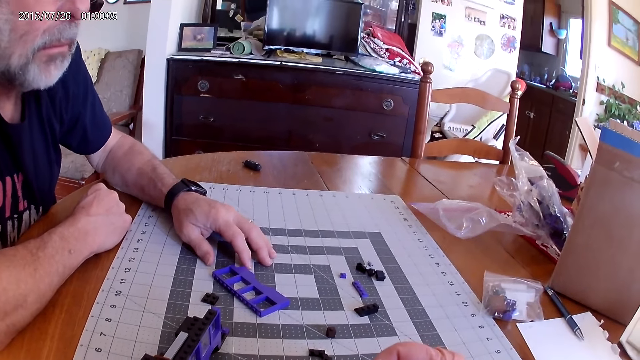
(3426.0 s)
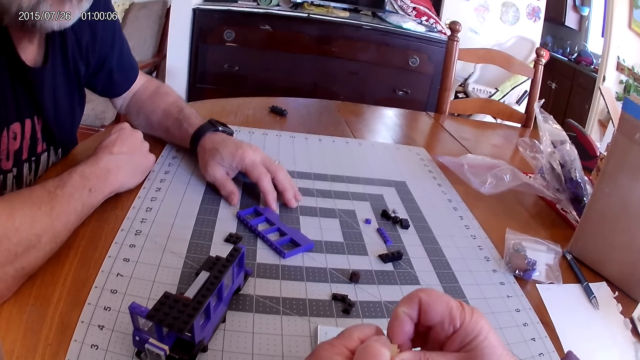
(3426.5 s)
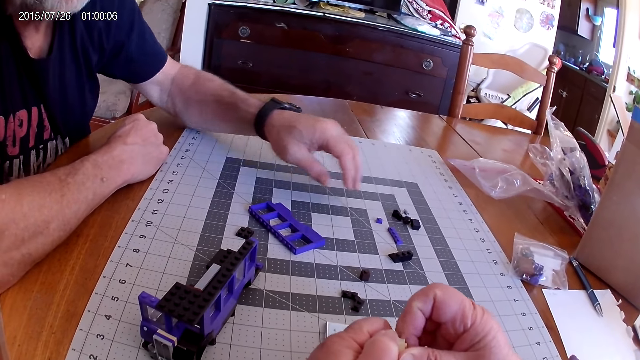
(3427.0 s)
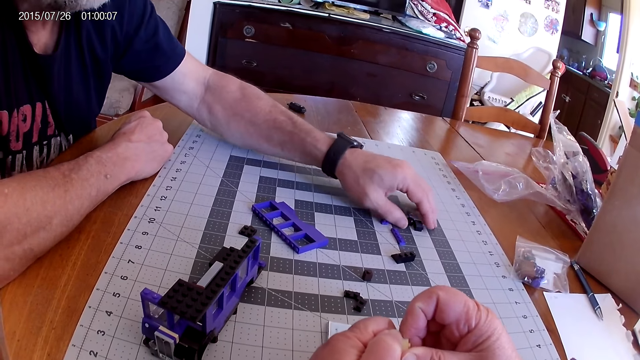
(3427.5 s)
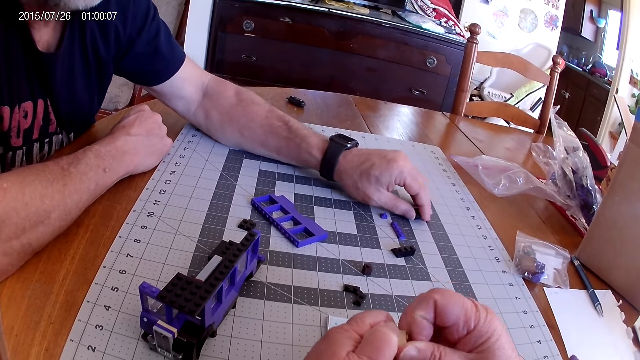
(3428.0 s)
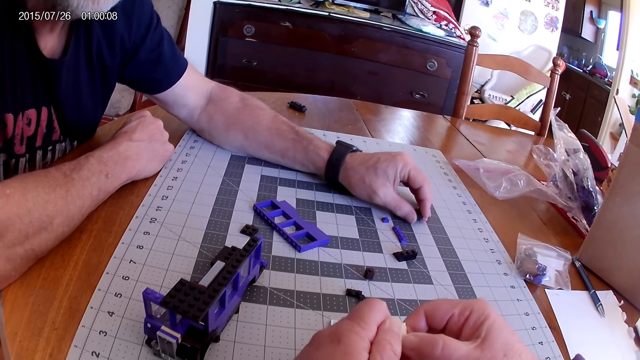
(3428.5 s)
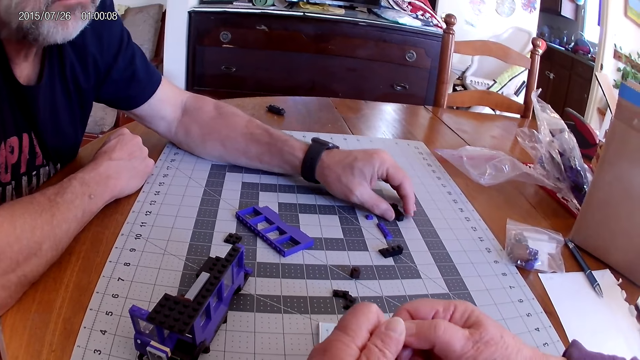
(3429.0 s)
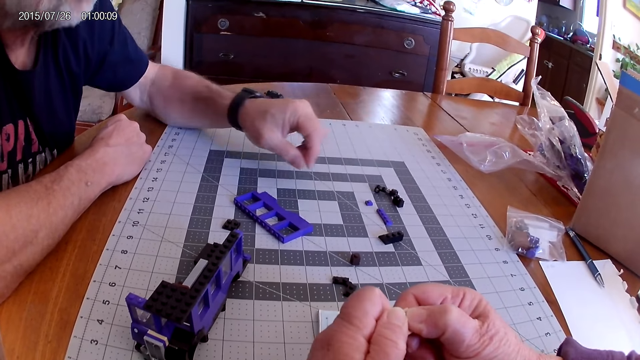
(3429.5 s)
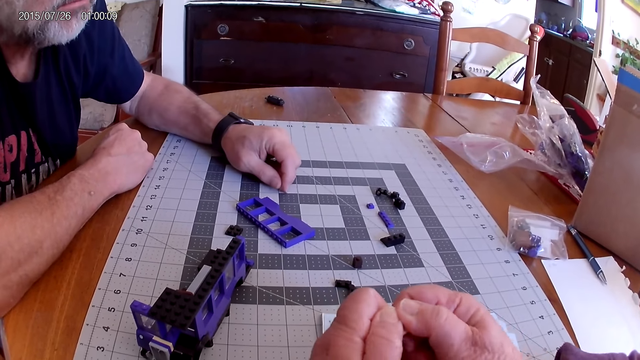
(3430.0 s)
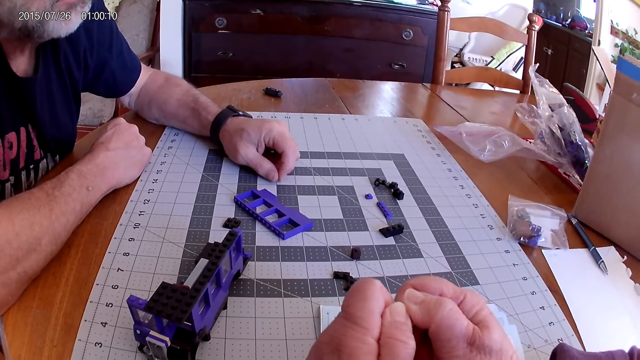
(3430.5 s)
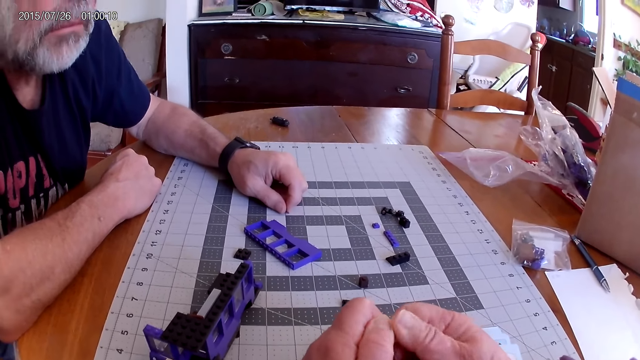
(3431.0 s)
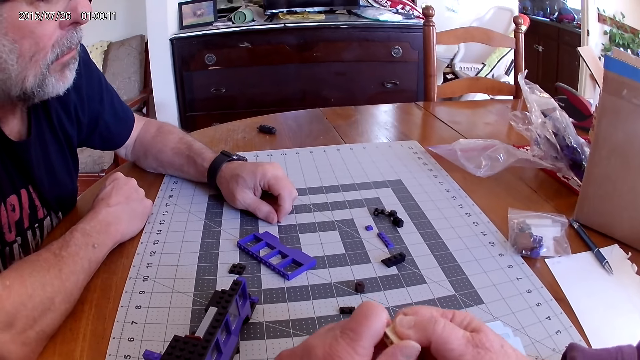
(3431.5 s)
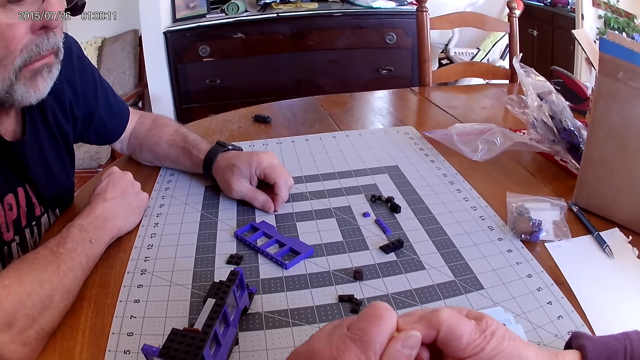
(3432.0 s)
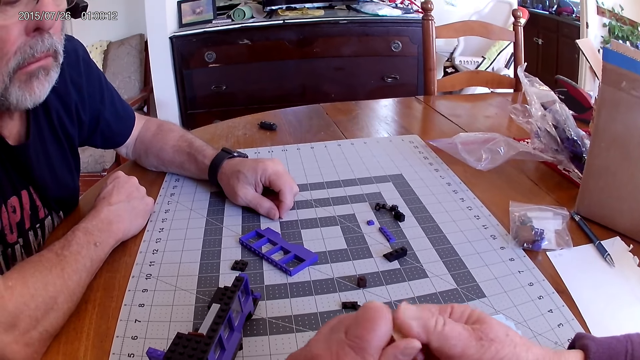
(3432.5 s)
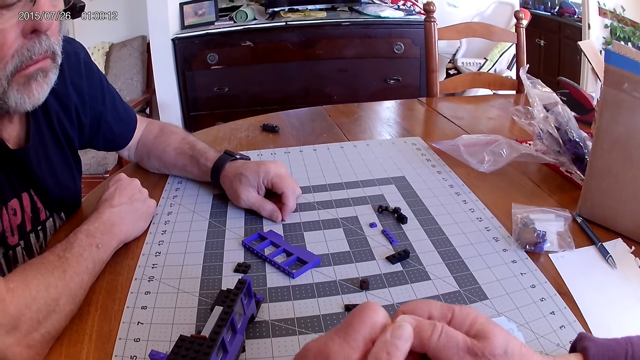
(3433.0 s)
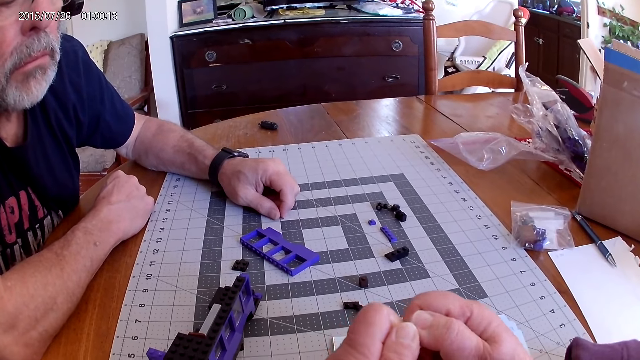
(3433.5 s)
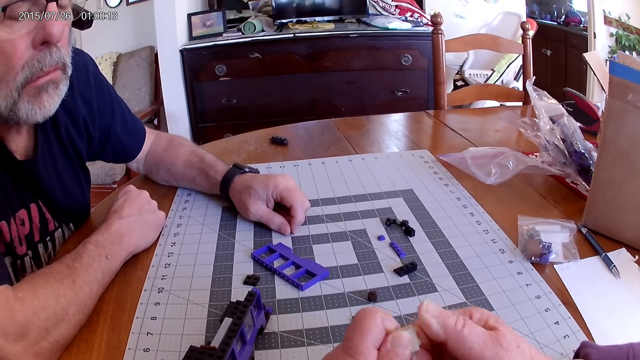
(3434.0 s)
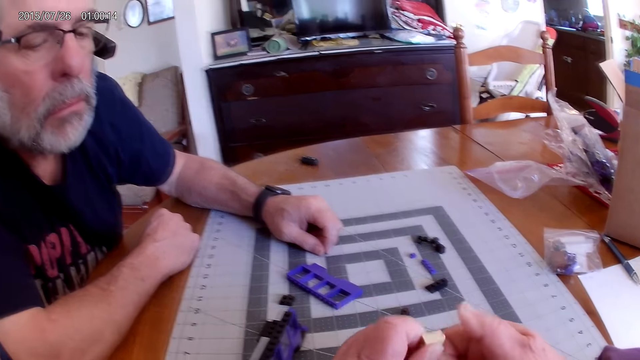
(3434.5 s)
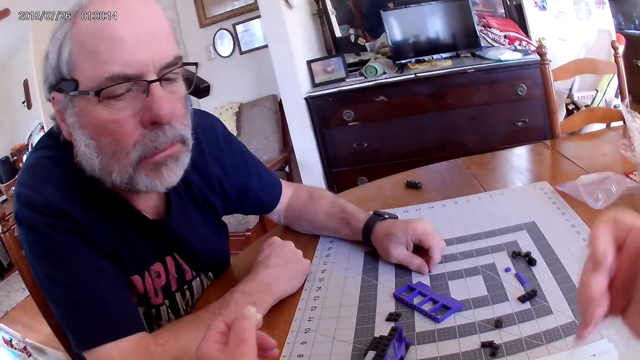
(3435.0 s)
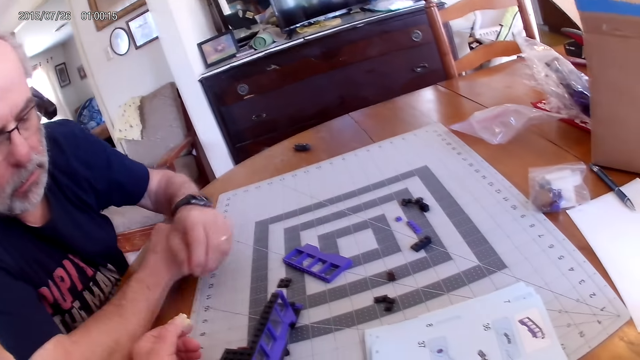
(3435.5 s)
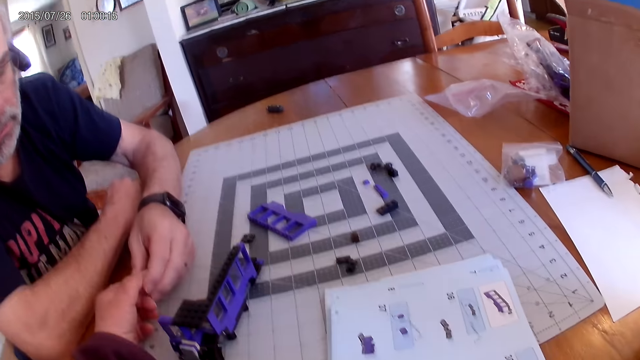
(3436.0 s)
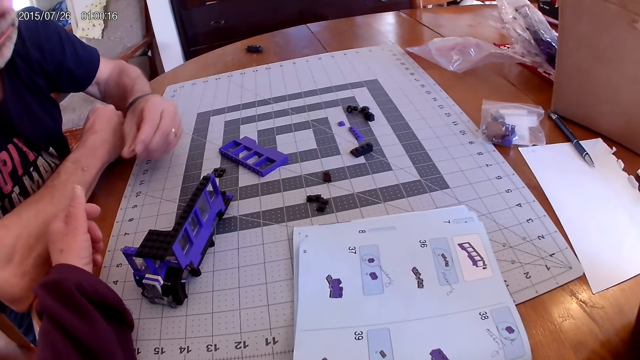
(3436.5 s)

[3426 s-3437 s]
The camera wearer looks around. A man moves his hand. The camera wearer scratches a piece of Lego. The man touches the pieces on the board and moves a piece of Lego on the table. The camera wearer presses a piece of Lego. The man moves his hand. The camera wearer pulls the piece and moves their hands. The man takes a piece of Lego from the camera wearer. The camera wearer gives the man the piece of Lego.

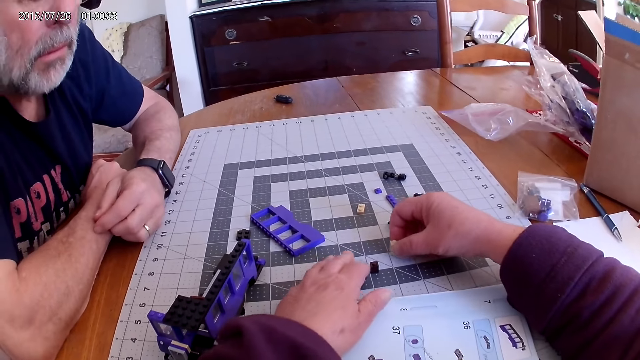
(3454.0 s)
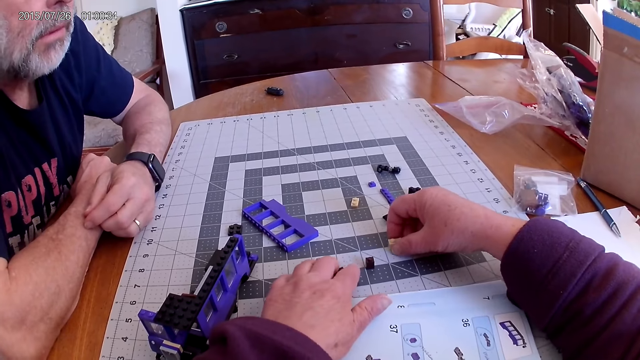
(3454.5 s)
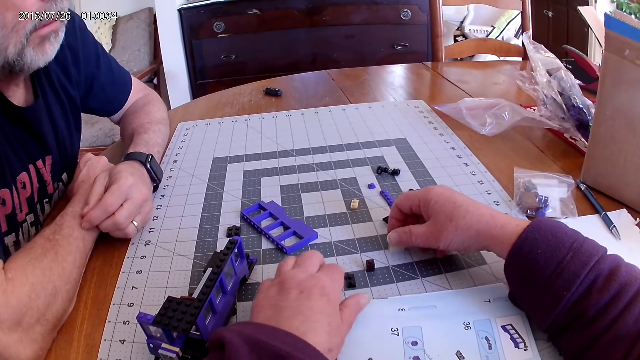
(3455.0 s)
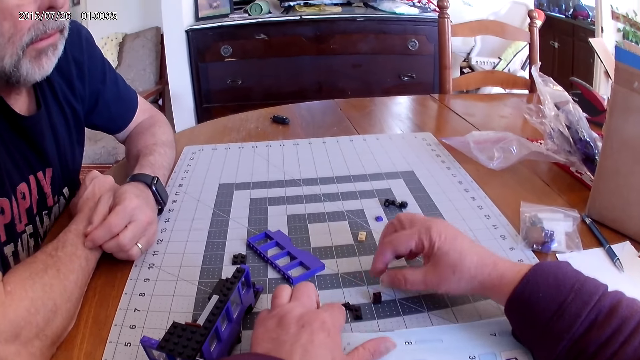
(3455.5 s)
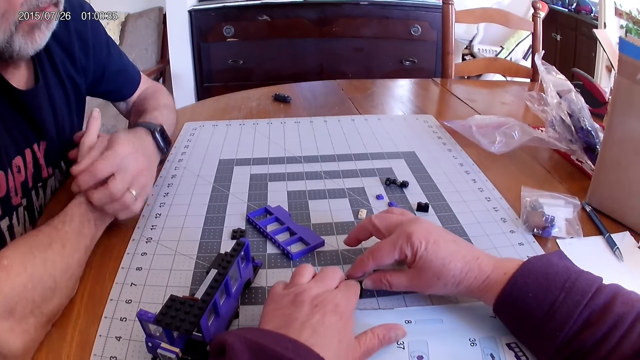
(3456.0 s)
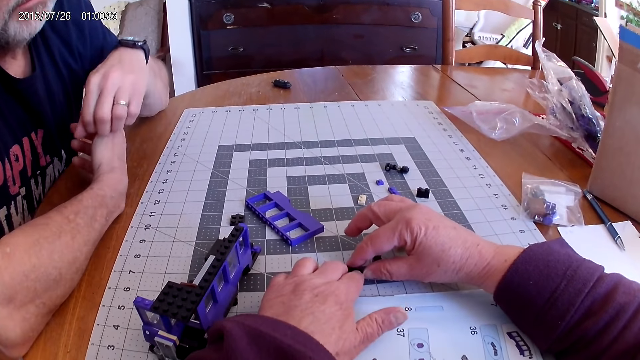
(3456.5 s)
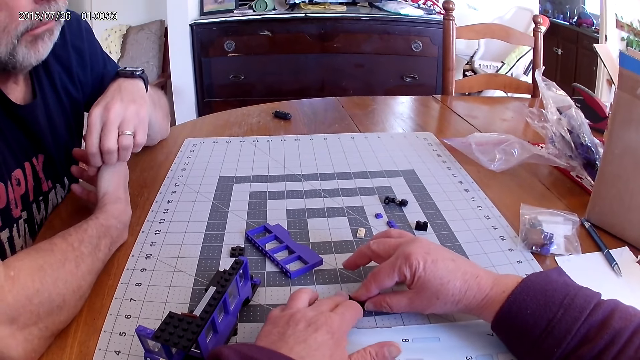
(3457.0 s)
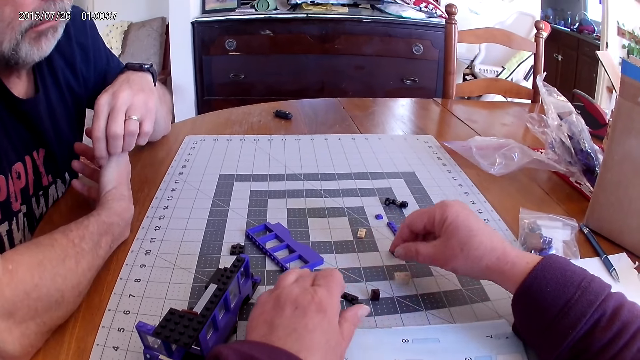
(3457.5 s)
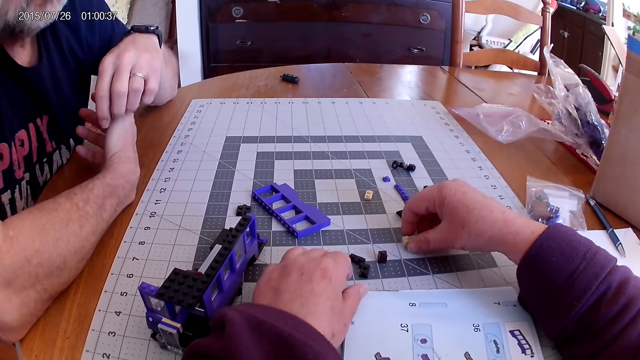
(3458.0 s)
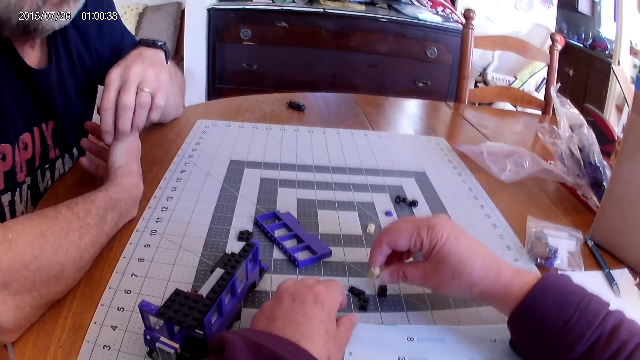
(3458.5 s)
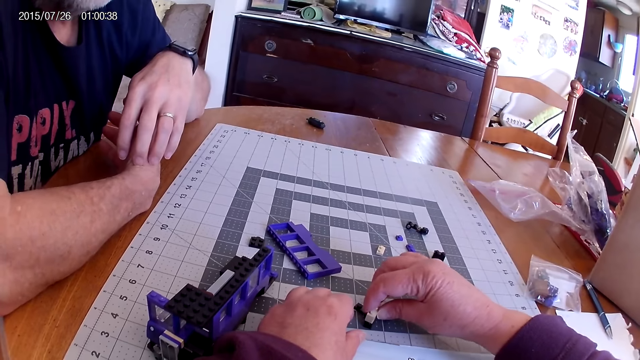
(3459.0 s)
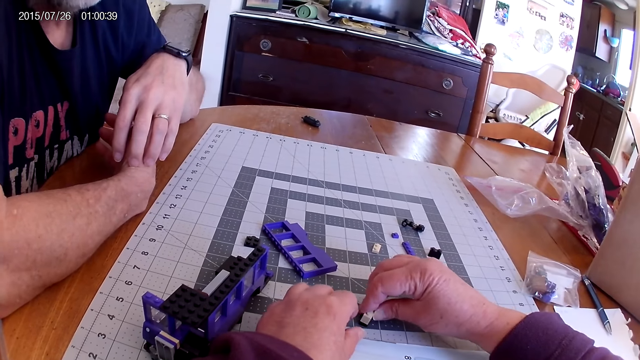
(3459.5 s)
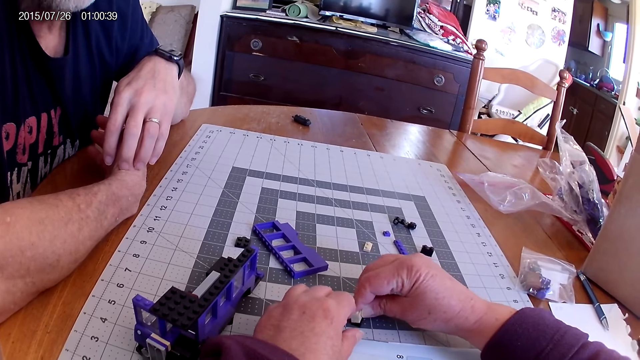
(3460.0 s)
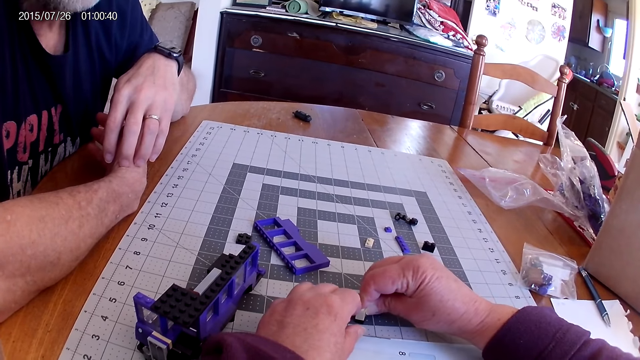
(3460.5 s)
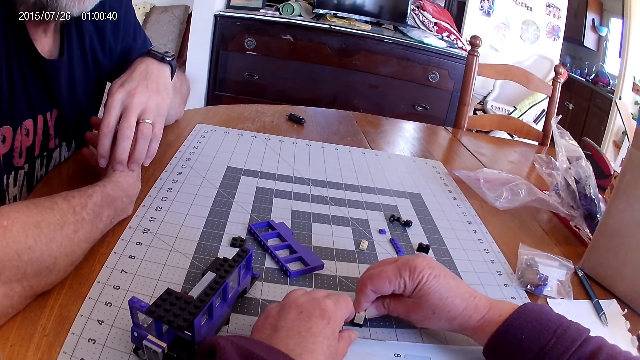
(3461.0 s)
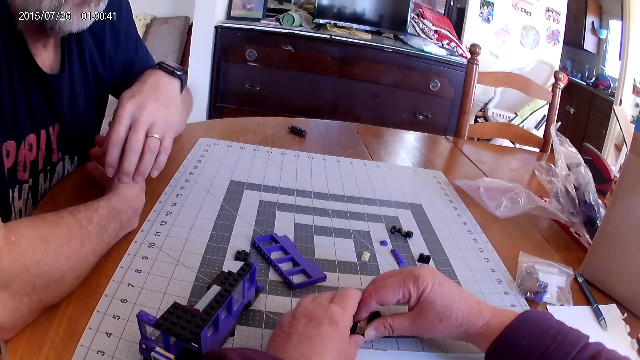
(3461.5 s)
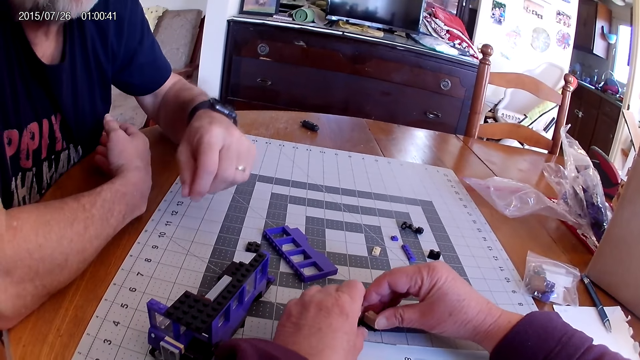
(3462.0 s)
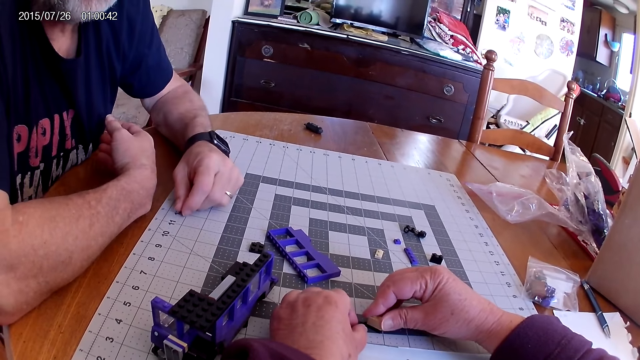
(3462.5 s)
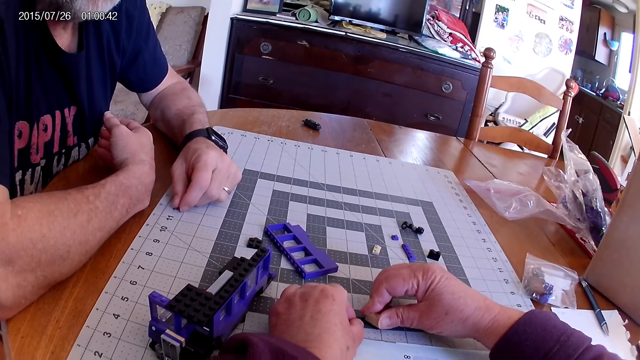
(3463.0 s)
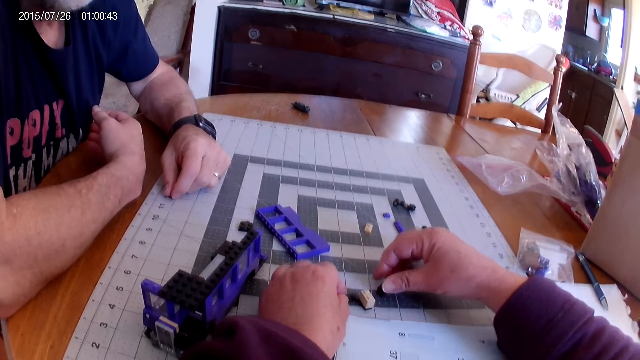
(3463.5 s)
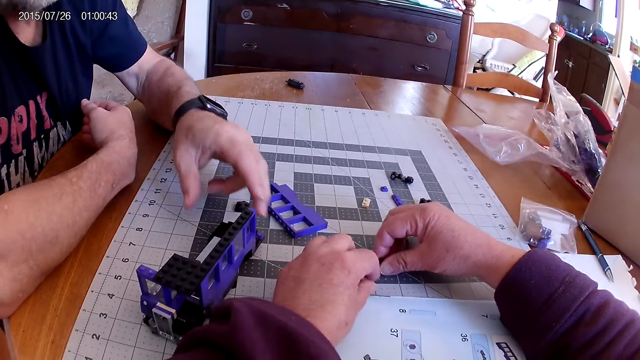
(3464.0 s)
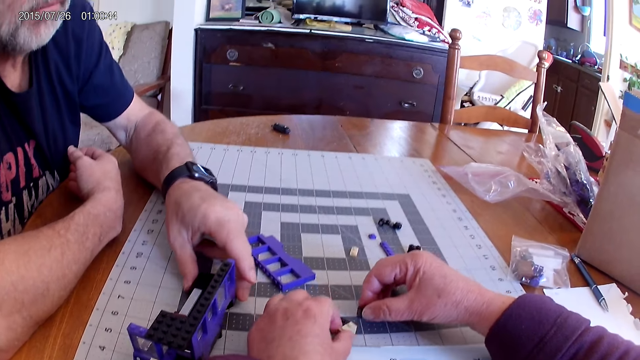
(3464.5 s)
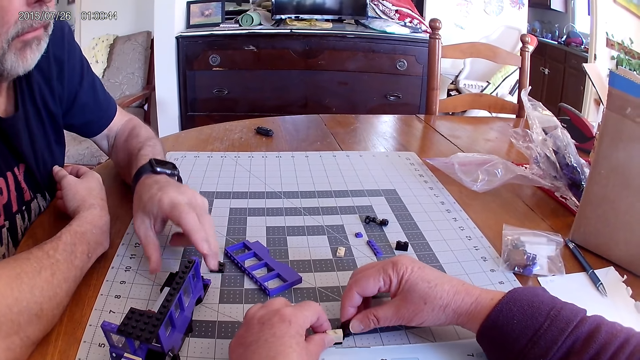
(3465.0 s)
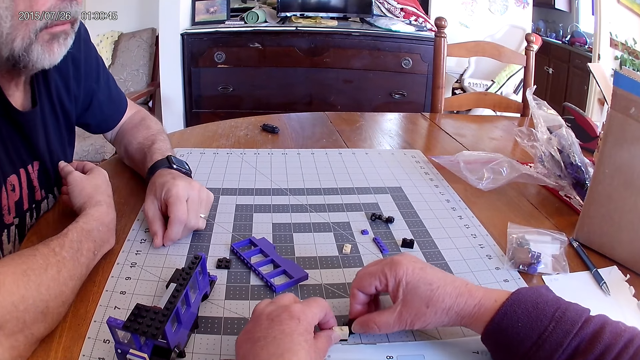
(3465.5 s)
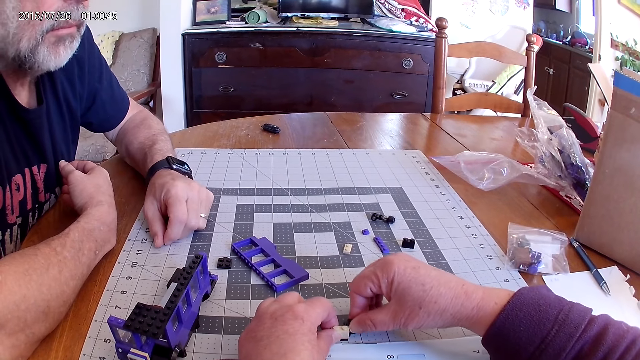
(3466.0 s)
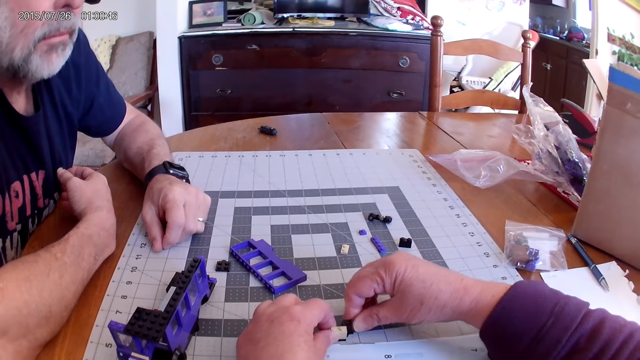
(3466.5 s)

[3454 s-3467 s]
The camera wearer moves pieces of Lego on the table. They put a piece of Lego on the table. They touch the pieces on the board. A man moves a finger. The camera wearer holds pieces of Lego on the table. The man scratches his hand. The camera wearer picks up a piece of Lego on the table. They fix pieces of Lego on the table. They press a piece. The man puts his hand on the table. The camera wearer picks up a piece of Lego on the table. The man moves a Lego structure on the table. The camera wearer fixes pieces of Lego on the table.
